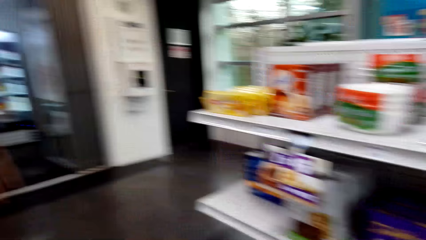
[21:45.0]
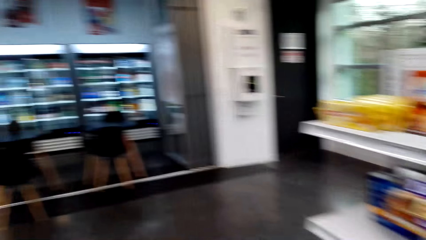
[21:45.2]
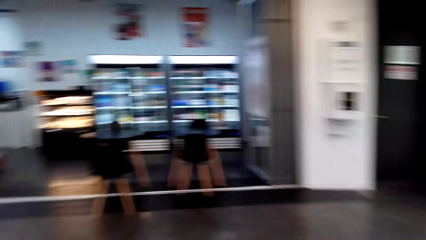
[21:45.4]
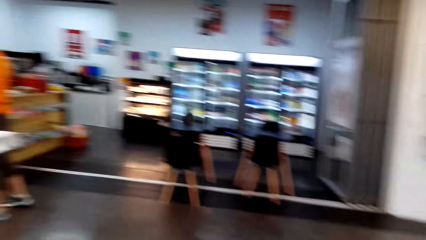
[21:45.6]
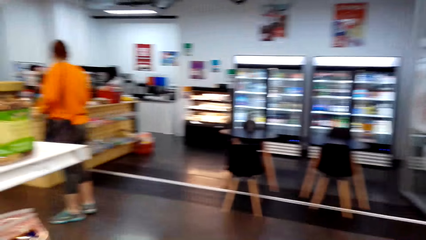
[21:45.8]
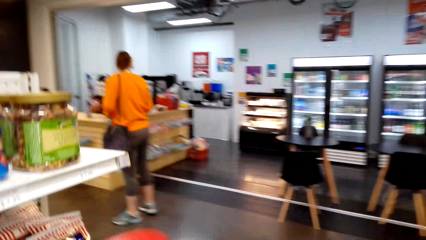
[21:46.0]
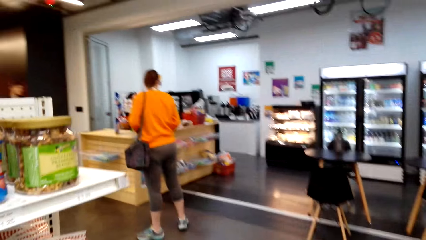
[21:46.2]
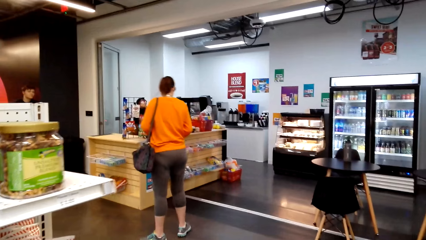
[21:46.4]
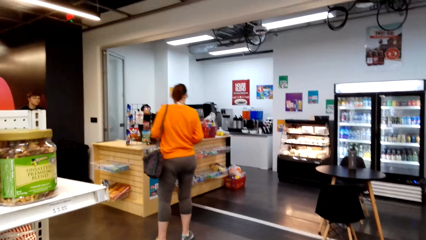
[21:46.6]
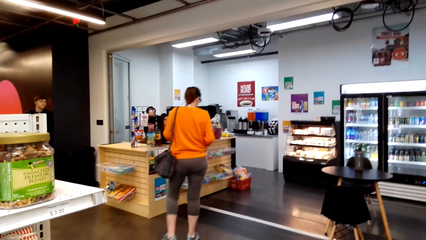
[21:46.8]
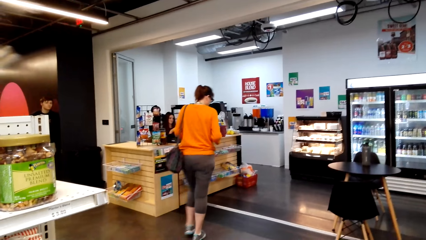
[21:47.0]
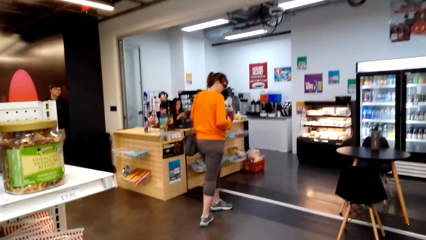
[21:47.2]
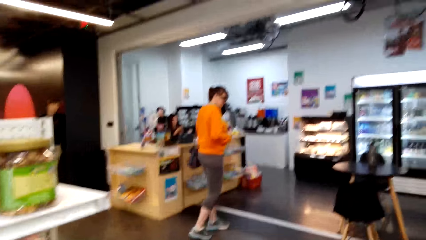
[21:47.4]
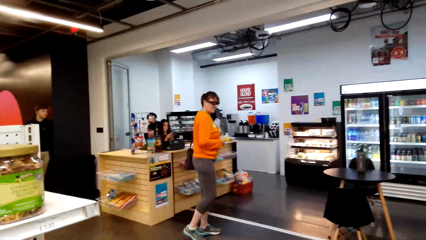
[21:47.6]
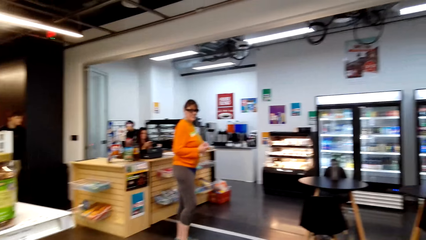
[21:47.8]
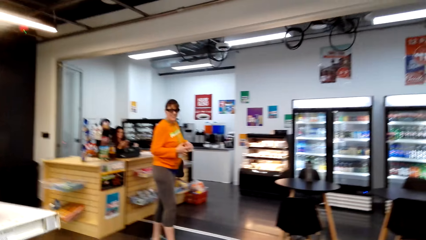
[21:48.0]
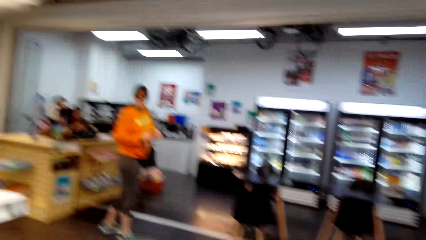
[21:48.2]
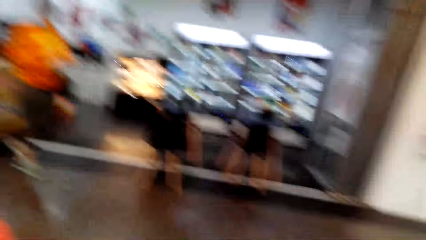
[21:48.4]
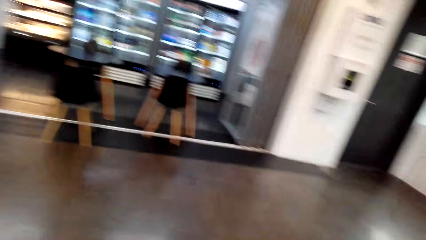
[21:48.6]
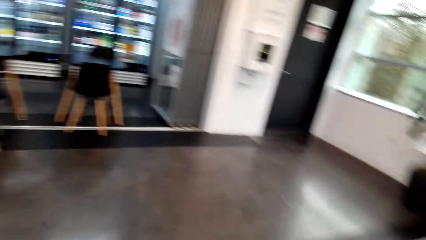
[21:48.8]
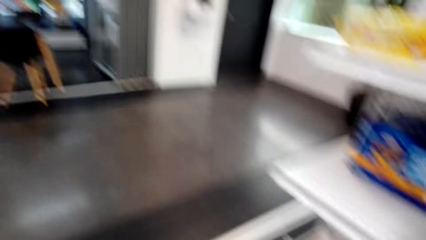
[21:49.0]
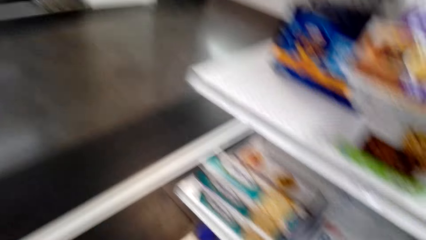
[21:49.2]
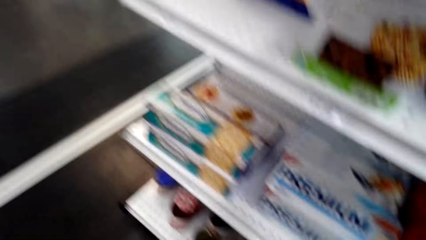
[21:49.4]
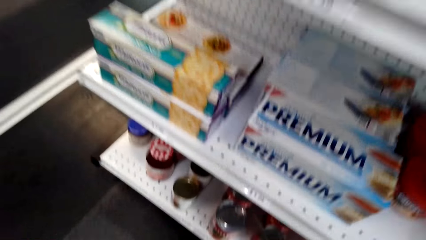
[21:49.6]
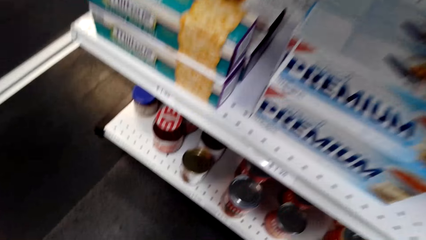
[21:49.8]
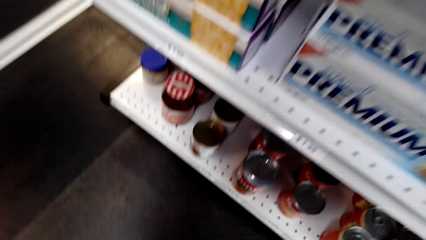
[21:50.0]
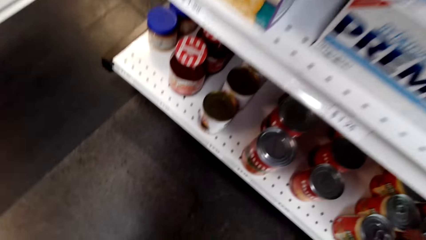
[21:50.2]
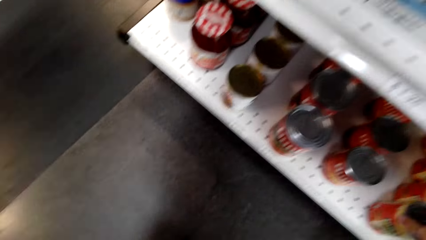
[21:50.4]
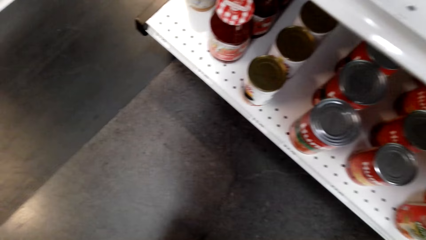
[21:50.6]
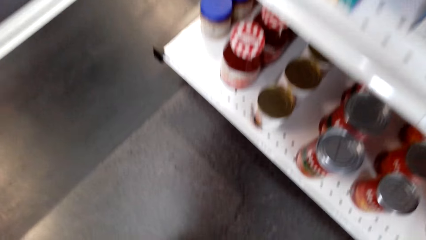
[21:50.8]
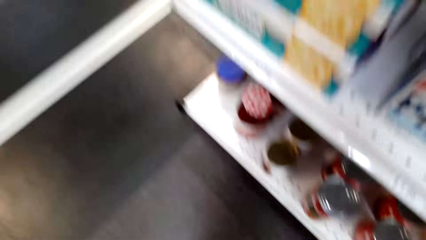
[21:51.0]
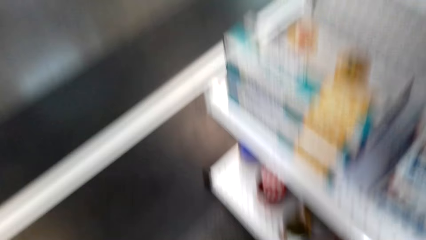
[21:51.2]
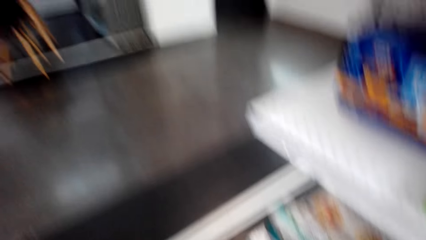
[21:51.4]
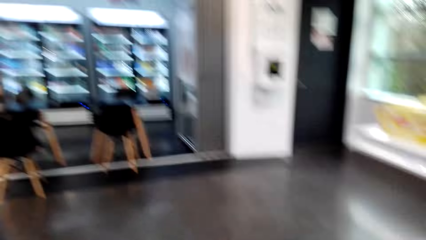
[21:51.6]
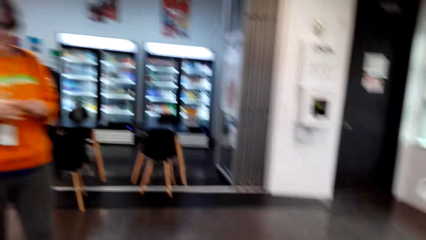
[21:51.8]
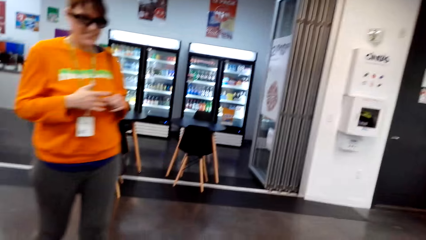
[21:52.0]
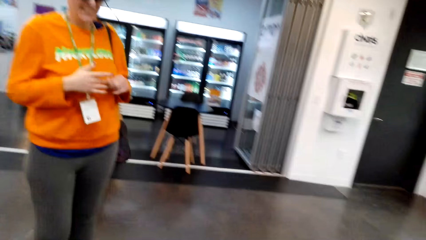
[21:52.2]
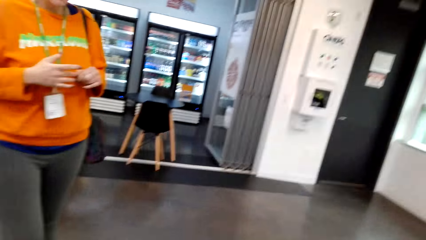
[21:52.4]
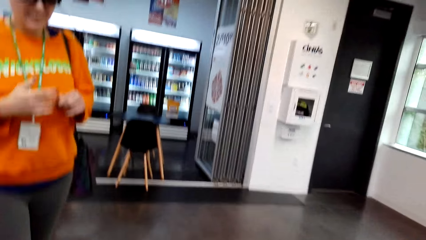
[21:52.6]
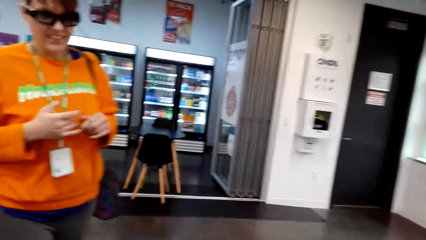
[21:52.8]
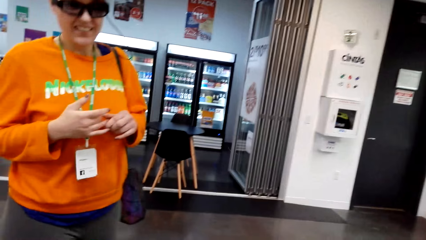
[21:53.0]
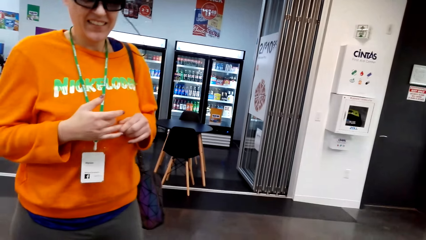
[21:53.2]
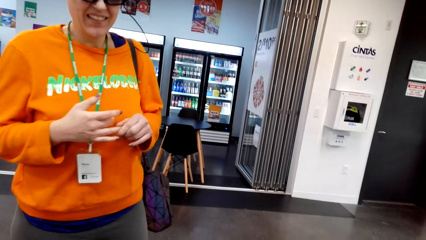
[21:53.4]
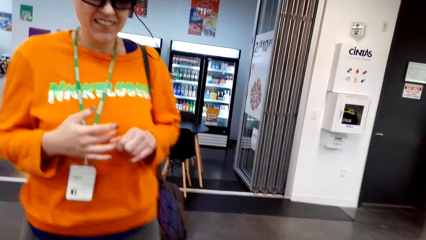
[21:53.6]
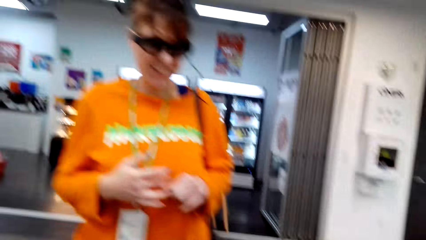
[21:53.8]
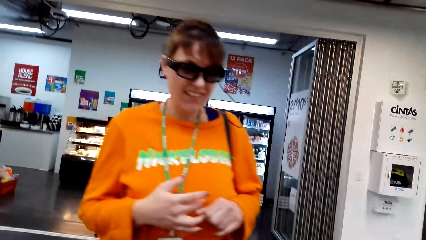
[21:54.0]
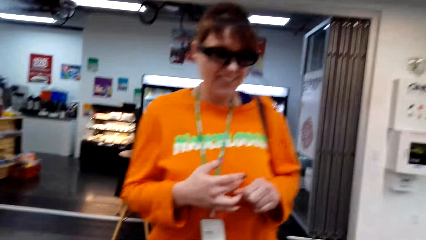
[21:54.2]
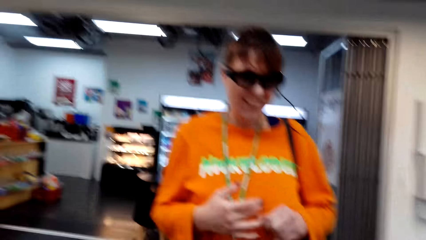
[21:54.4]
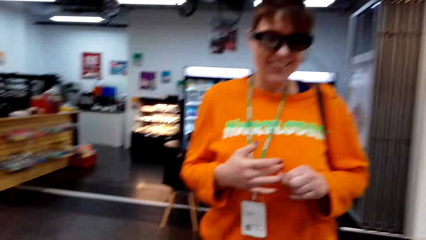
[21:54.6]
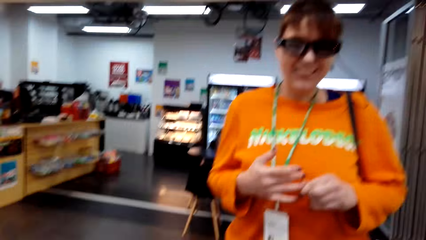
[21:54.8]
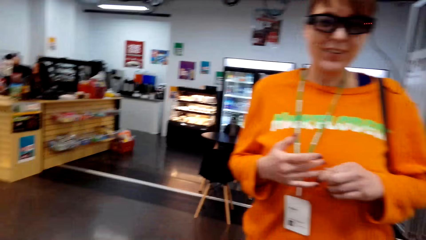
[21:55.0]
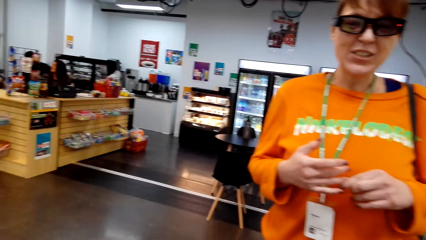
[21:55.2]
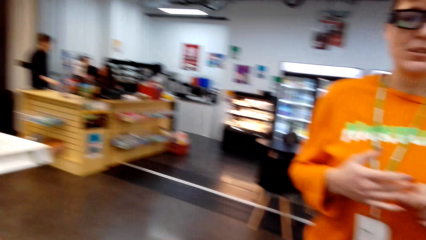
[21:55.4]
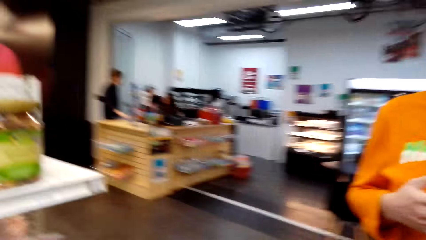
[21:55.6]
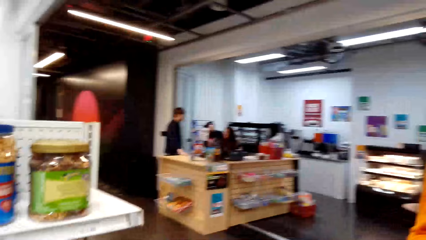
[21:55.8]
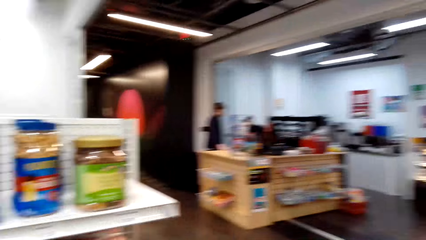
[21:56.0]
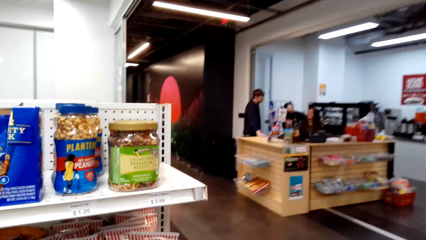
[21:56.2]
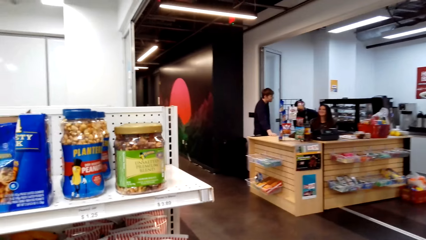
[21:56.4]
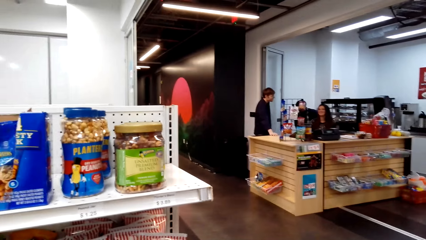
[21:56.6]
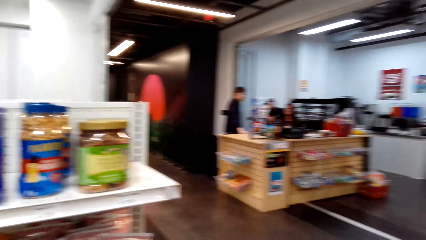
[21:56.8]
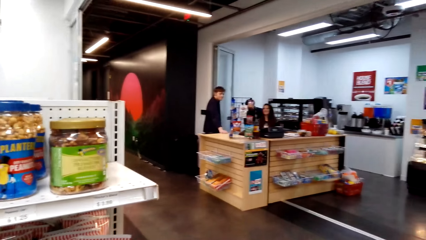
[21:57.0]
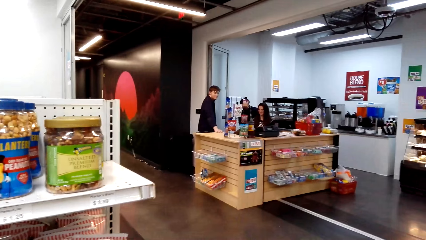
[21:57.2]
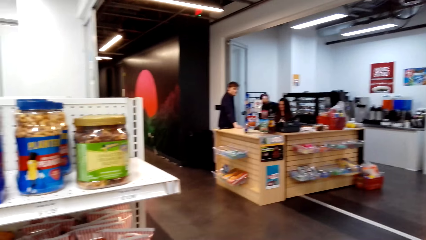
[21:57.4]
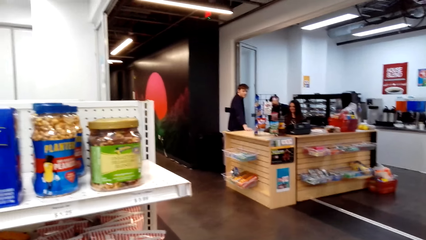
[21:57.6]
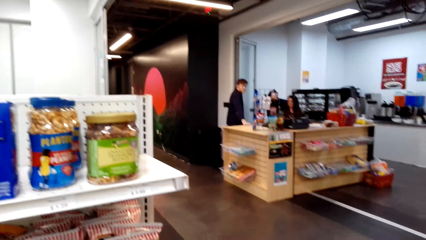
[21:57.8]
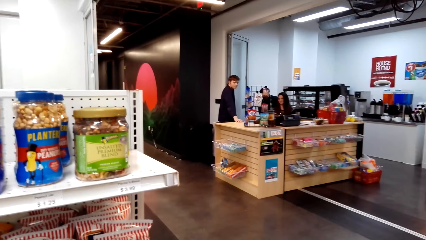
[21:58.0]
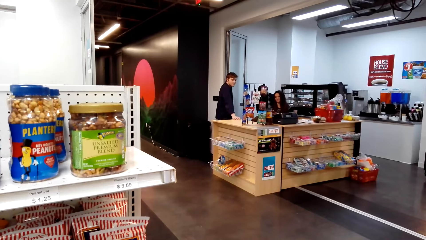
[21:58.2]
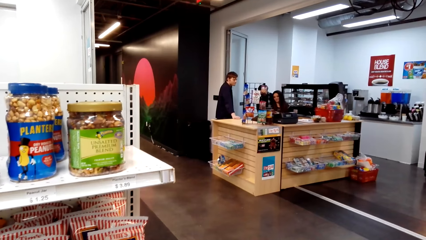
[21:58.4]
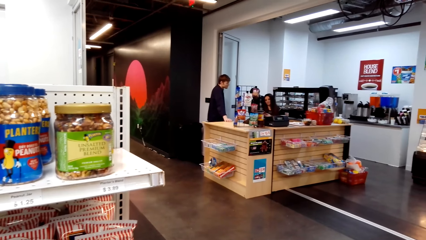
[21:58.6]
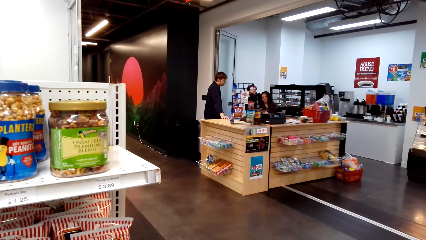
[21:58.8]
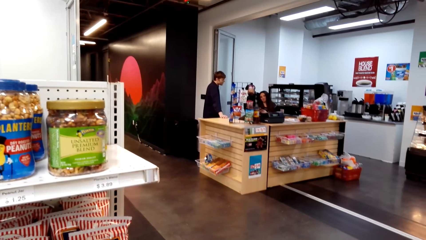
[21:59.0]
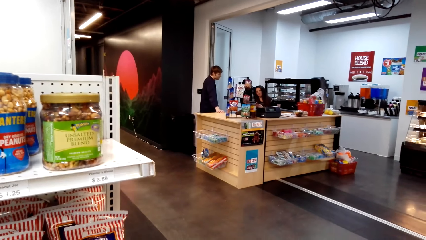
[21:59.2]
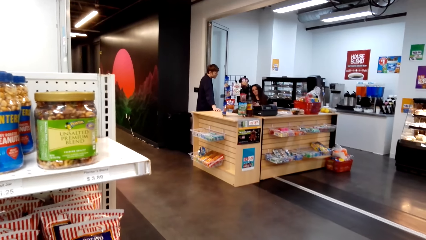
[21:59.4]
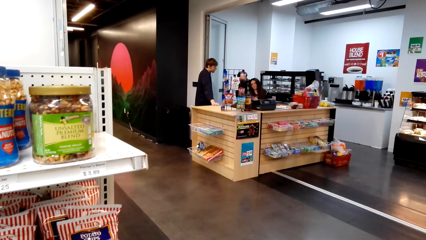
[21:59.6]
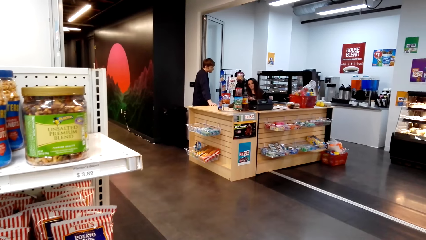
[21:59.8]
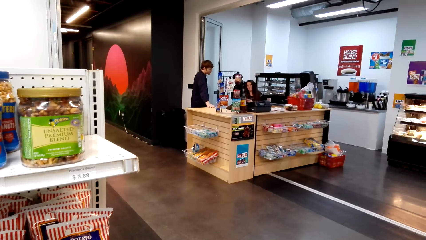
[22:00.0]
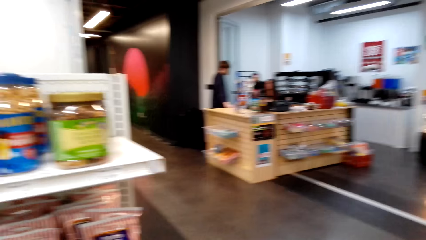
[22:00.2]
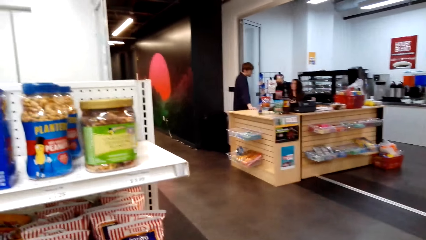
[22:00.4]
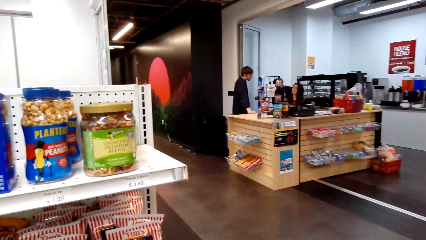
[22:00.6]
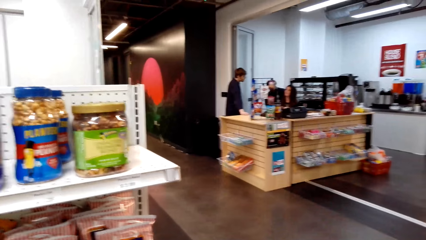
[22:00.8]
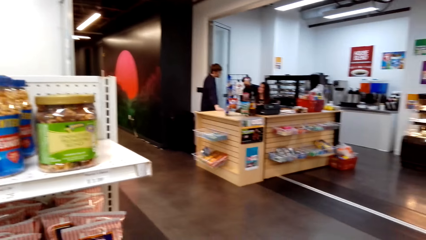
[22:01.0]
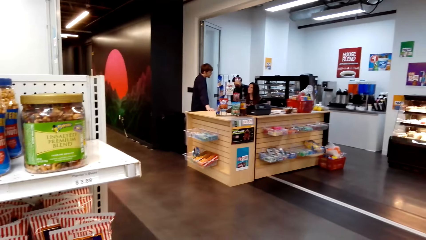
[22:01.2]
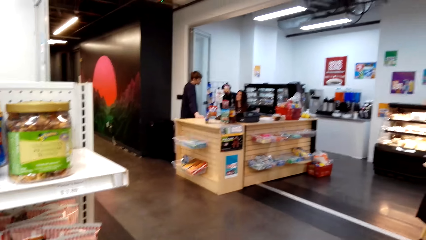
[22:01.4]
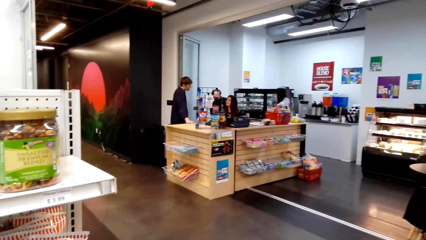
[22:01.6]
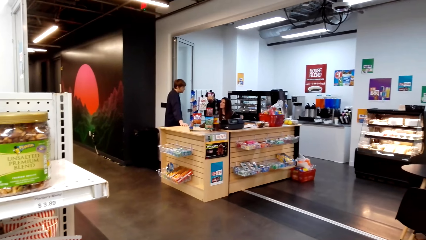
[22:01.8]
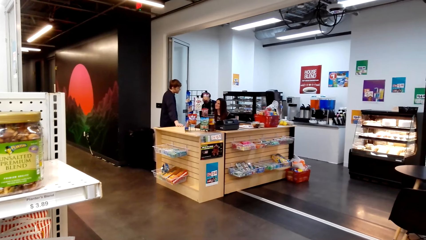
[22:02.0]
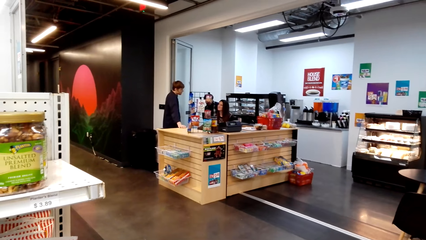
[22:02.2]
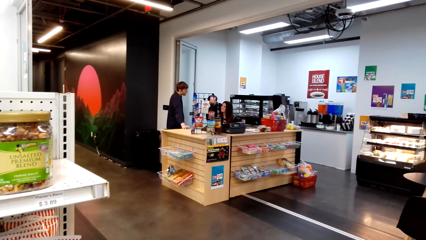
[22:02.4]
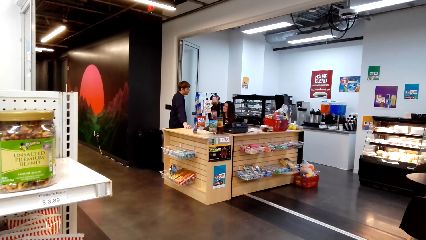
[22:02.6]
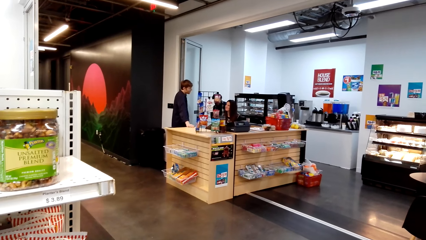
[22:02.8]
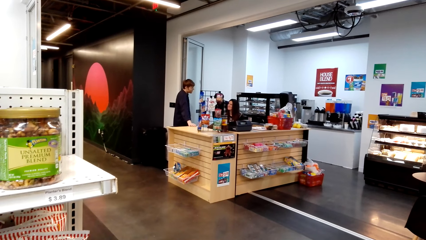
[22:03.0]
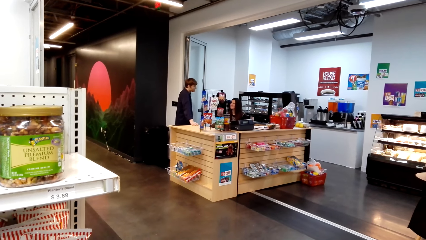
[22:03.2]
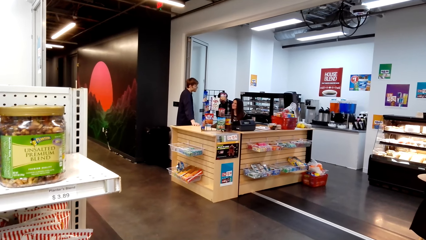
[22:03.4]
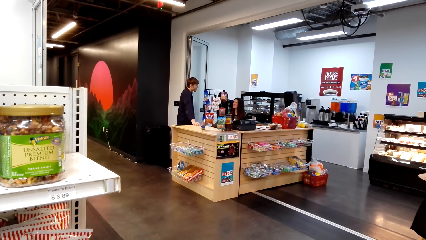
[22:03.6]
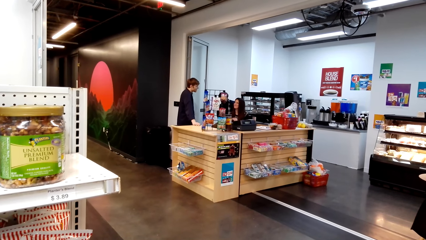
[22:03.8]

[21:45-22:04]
A woman walks on the floor. The camera wearer stands on the floor. The woman walks on the floor. The woman stands on the floor. The camera wearer stands on the floor.
